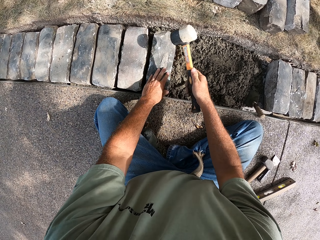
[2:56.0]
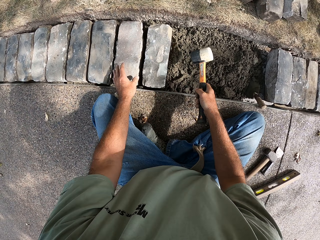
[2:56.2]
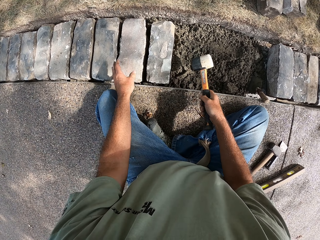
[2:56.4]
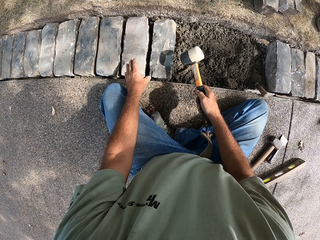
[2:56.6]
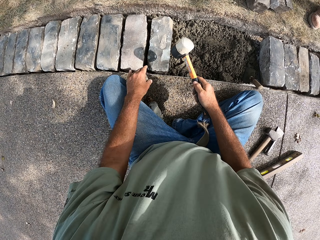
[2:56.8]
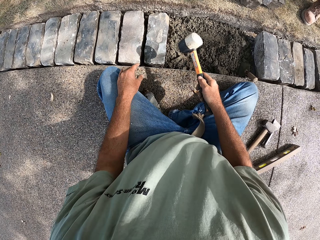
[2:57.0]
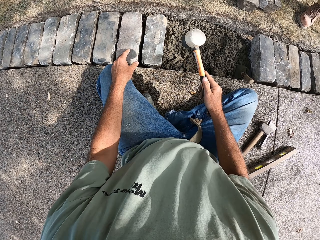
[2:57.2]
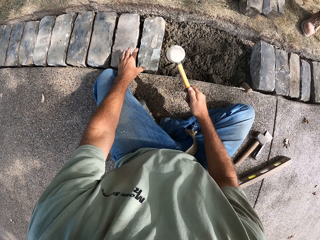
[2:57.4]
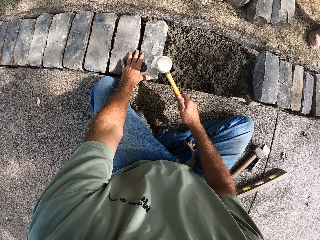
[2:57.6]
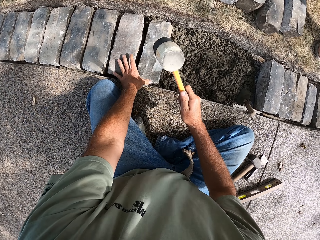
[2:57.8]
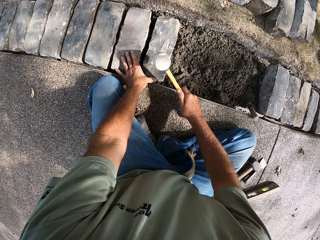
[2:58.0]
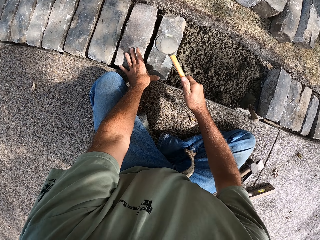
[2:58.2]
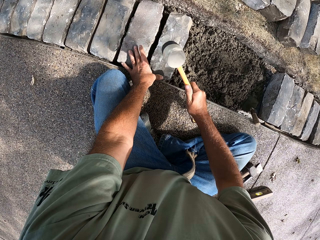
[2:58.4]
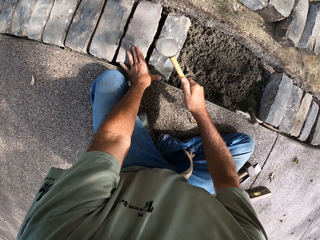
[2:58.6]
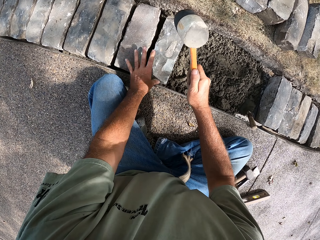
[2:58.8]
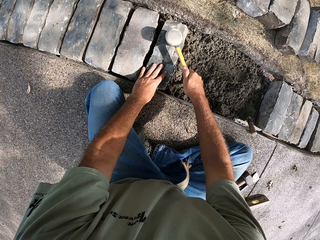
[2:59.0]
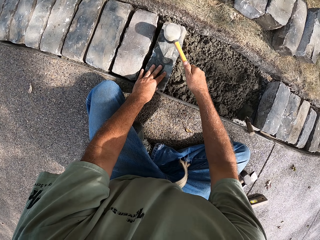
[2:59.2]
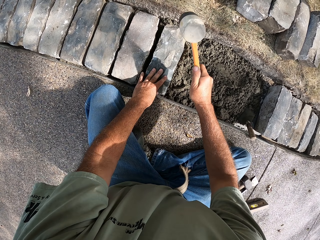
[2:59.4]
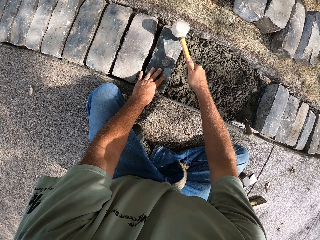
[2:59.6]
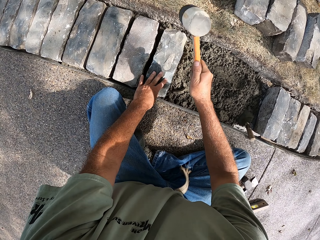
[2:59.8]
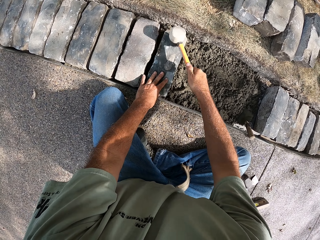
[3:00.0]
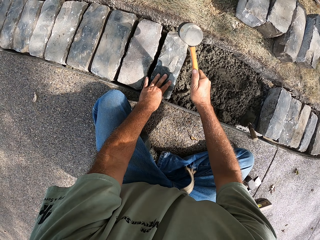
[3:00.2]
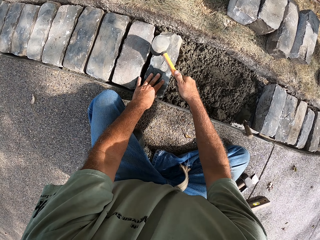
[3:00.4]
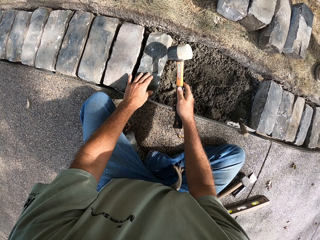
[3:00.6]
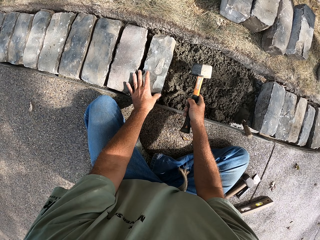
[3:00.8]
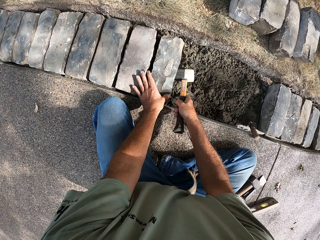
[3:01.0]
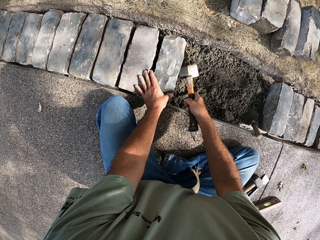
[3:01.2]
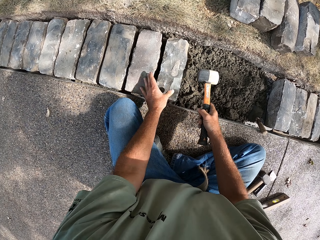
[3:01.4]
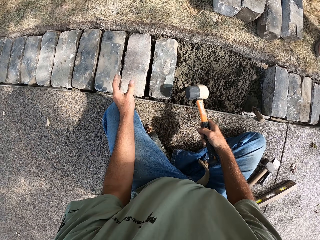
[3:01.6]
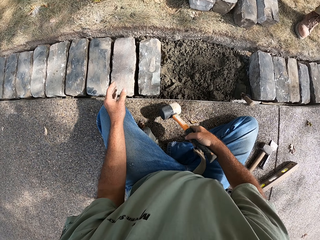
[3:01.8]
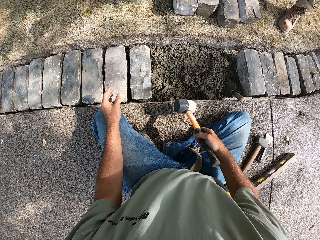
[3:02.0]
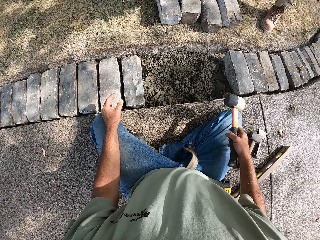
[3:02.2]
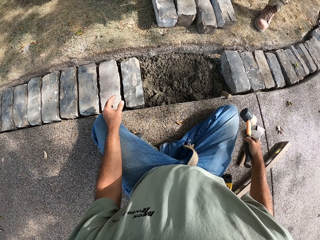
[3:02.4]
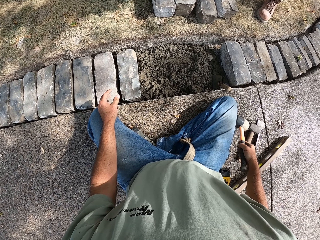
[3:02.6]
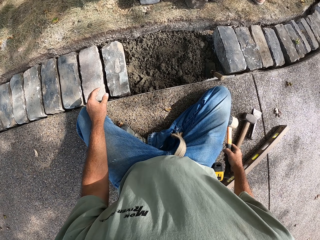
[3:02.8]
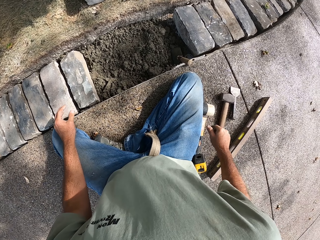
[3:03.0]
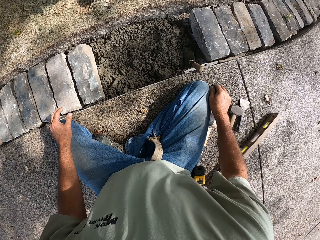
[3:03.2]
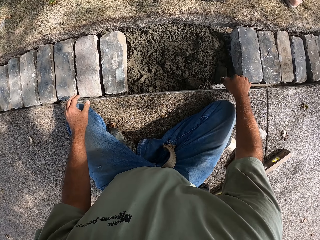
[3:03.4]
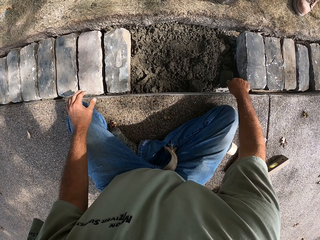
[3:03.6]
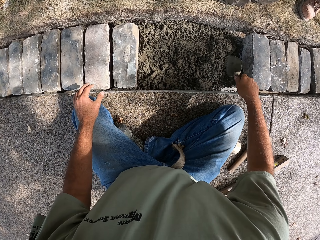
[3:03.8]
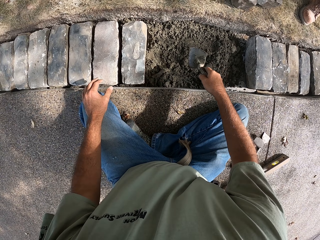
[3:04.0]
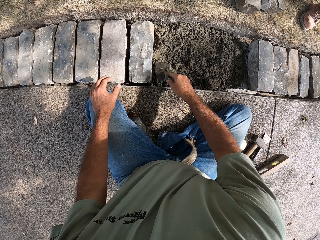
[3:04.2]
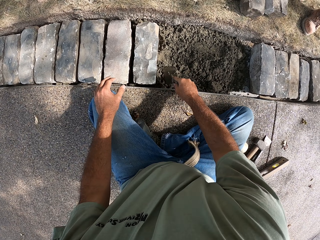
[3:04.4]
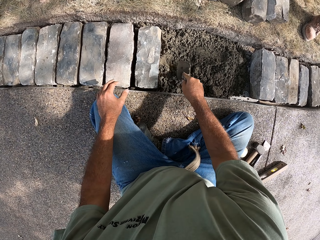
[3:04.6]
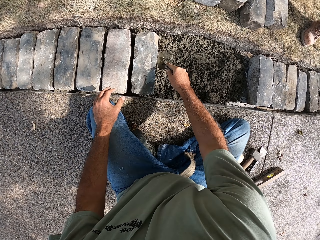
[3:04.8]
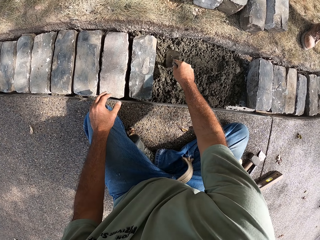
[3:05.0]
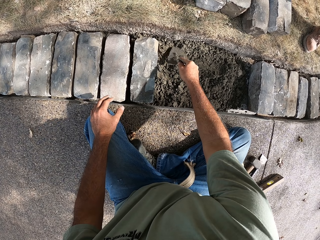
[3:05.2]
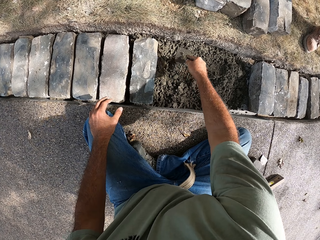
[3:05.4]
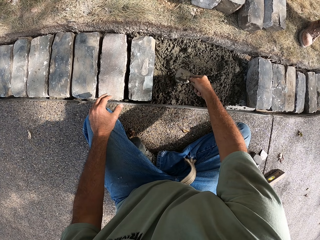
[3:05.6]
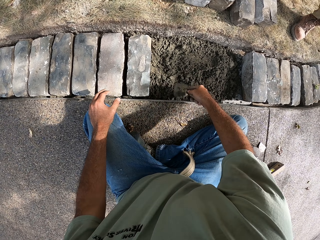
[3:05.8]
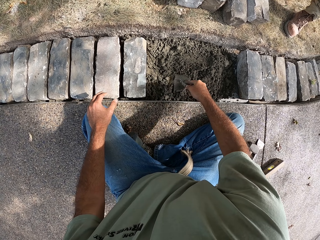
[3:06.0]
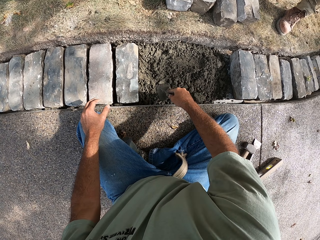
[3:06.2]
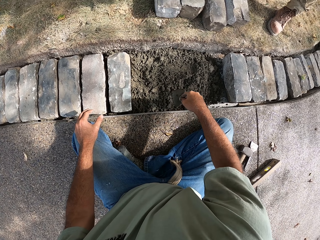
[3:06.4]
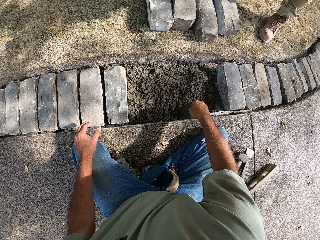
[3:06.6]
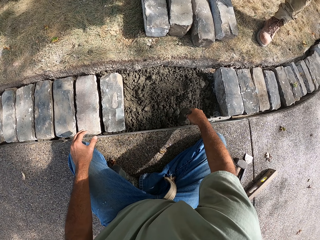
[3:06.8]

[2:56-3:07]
The camera wearer puts the hammer on the ground. He picks up a trowel with his right hand. He flattens the concrete with the trowel. He gathers the concrete using the trowel.

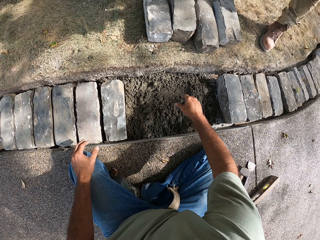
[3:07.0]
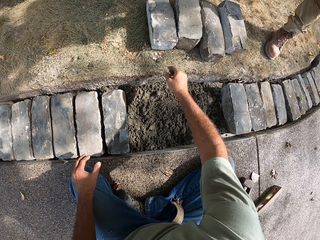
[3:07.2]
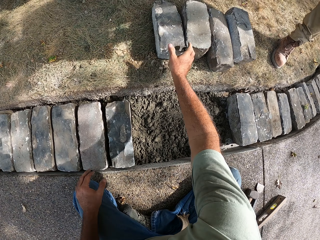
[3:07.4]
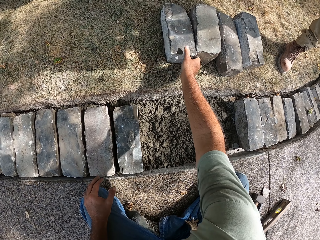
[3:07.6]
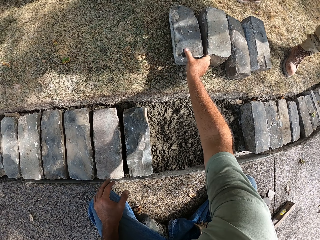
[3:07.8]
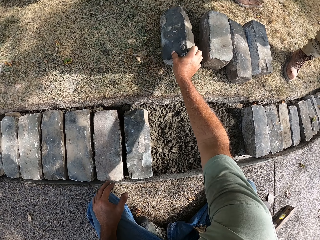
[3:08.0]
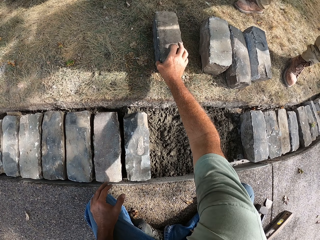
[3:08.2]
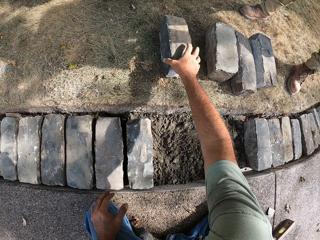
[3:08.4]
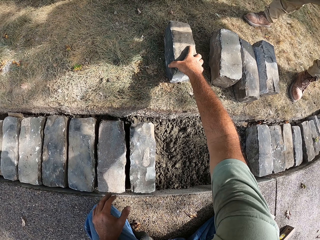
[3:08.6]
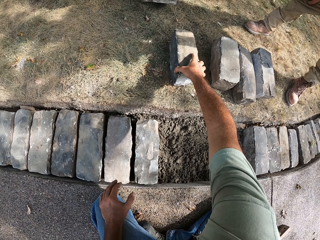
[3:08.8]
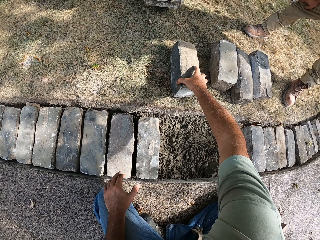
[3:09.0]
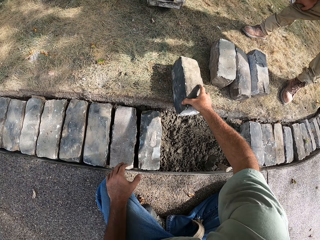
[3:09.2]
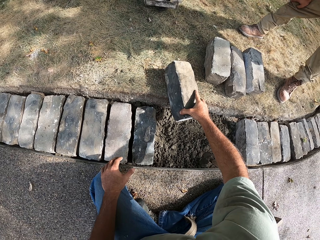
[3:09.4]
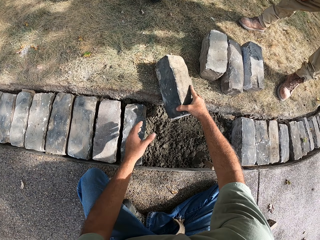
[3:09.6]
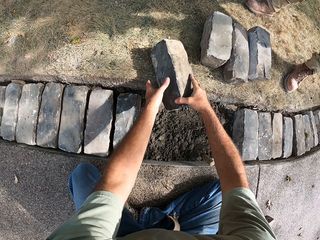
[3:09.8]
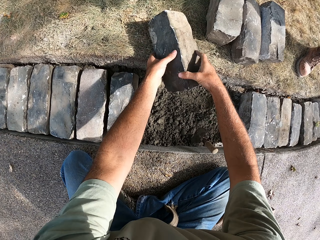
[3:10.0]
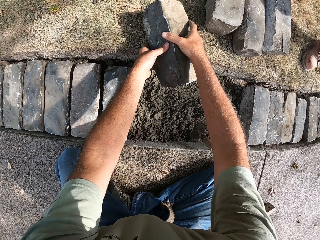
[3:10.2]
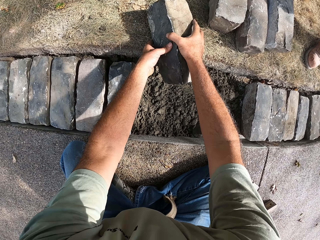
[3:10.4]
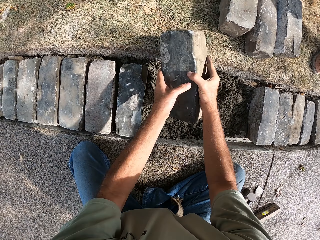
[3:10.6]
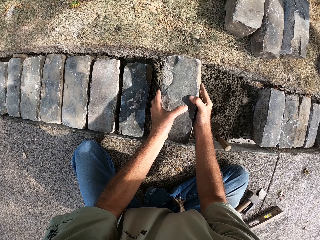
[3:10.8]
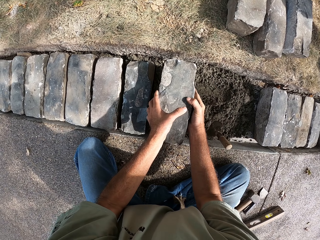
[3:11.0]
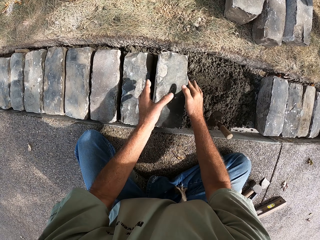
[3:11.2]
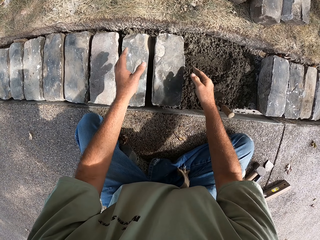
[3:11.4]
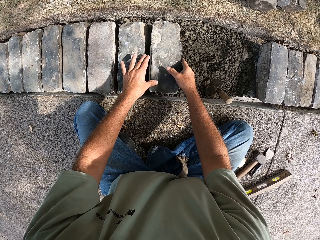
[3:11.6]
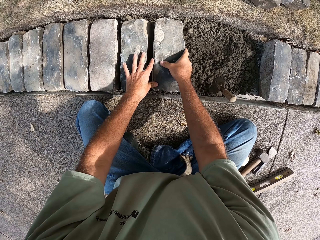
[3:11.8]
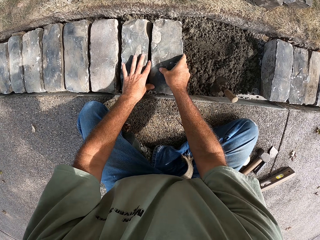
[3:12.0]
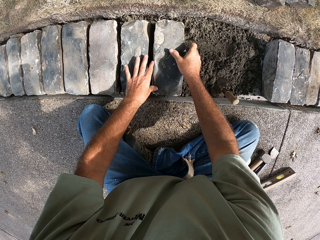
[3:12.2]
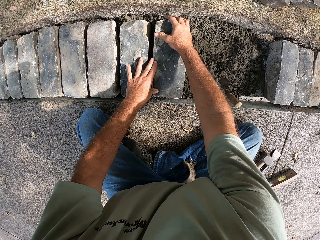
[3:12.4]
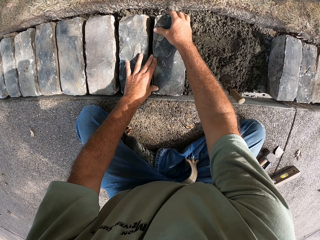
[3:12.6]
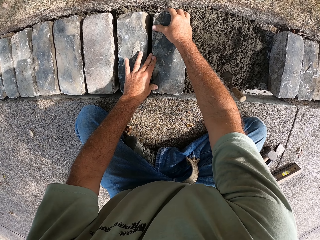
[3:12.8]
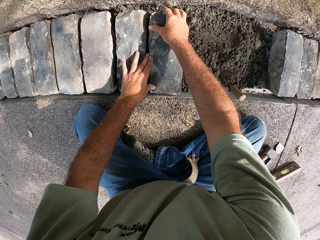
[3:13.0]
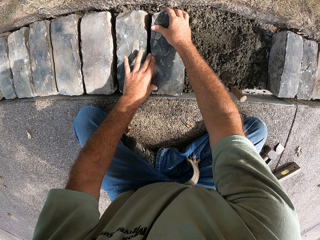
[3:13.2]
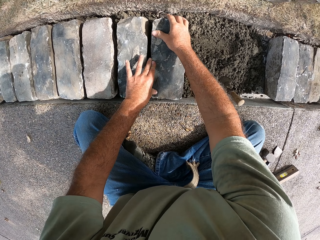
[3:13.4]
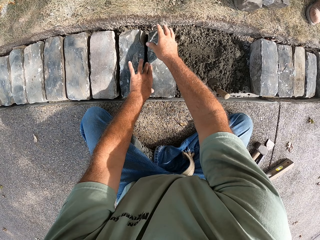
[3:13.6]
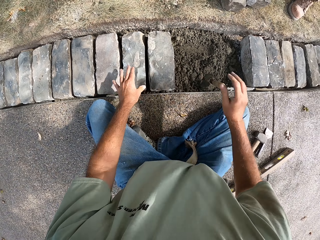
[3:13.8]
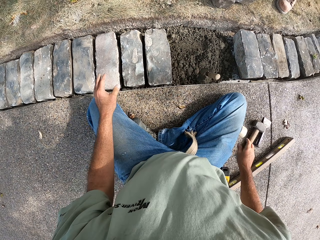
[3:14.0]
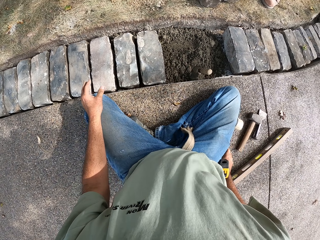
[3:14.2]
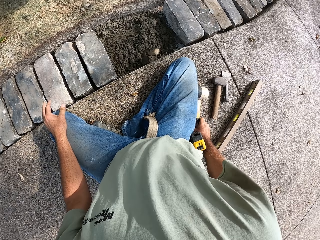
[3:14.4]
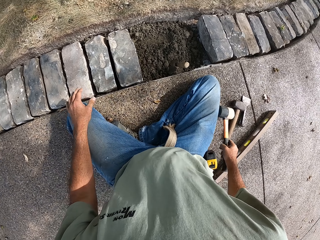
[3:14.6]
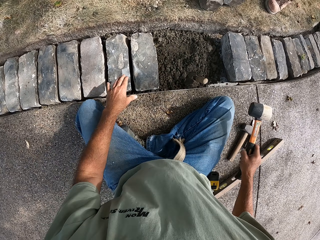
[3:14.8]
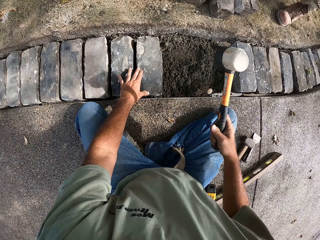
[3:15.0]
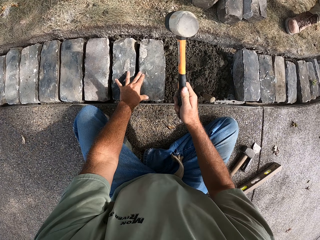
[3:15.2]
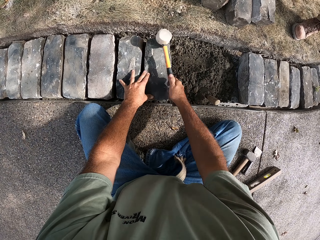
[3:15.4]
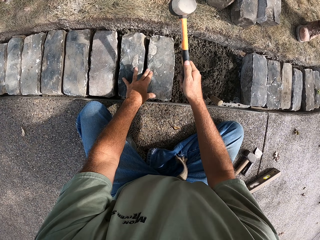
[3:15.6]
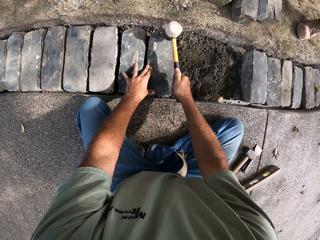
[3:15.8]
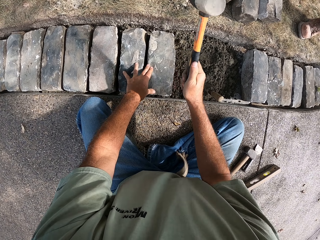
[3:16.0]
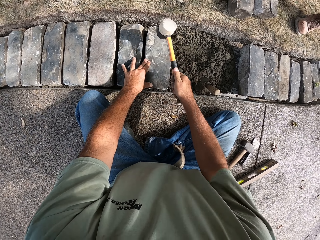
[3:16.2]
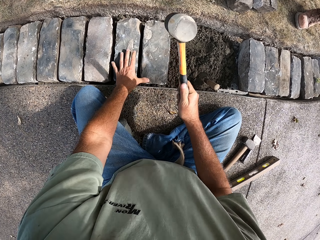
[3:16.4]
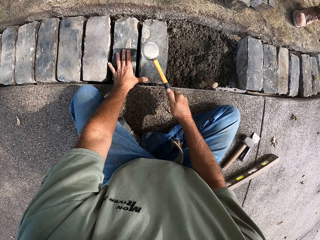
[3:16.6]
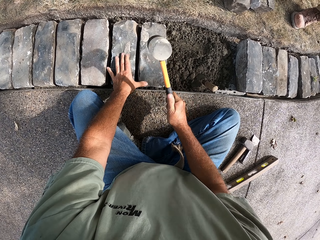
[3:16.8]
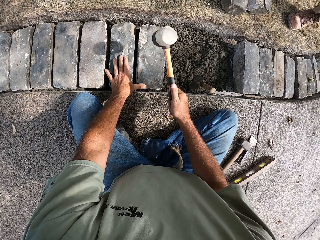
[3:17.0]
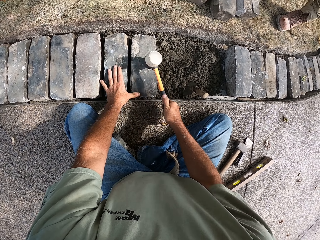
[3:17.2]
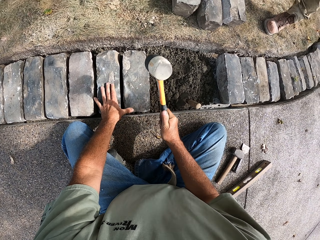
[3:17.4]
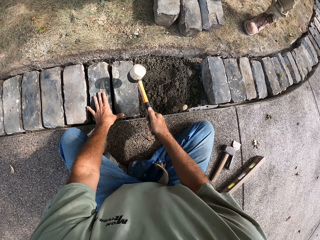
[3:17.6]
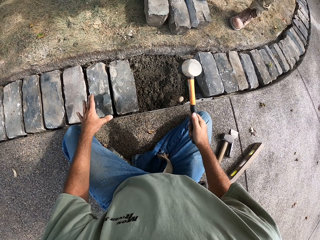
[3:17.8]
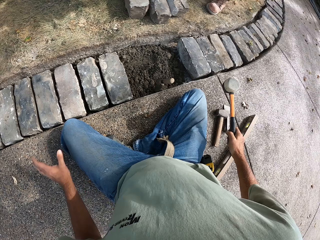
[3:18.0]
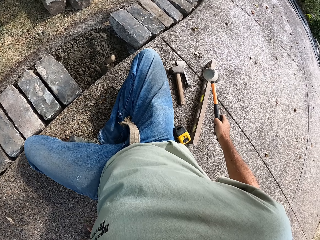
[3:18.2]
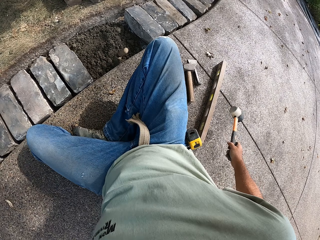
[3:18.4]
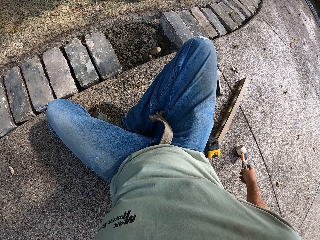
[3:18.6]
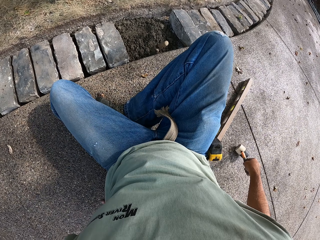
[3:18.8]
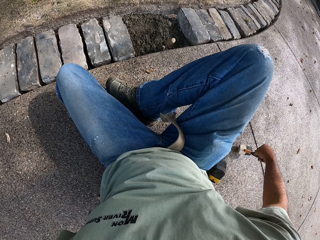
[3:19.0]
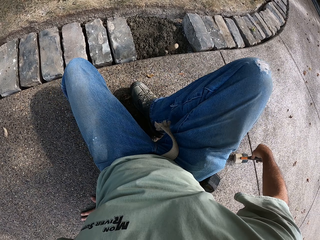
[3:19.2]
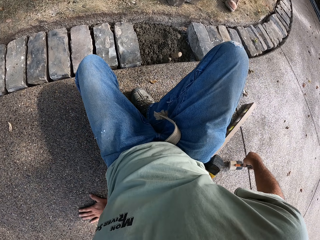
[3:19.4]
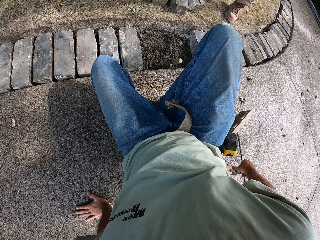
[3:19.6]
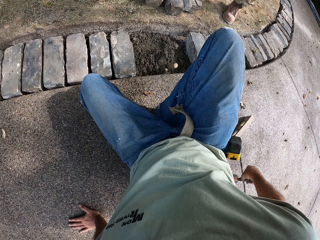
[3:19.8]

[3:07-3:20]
The camera wearer puts the trowel on the concrete. He picks up a block with his right hand. He puts the block on the concrete. He picks up a hammer with his right hand and beats the block with the hammer. He puts the hammer on the ground.
